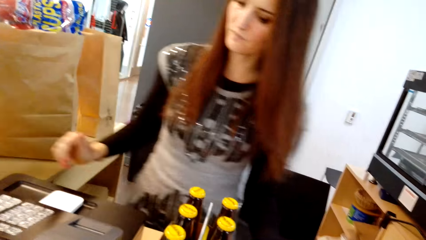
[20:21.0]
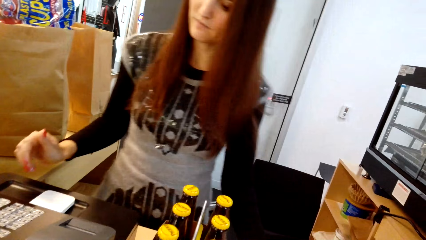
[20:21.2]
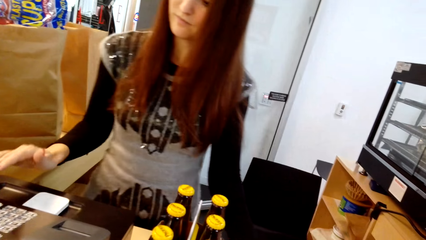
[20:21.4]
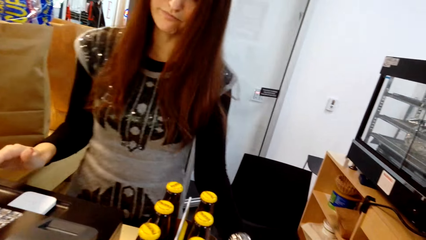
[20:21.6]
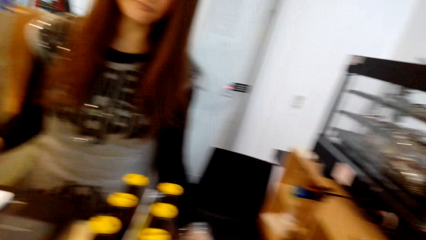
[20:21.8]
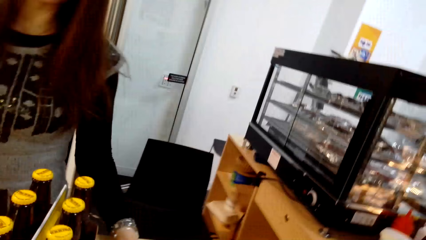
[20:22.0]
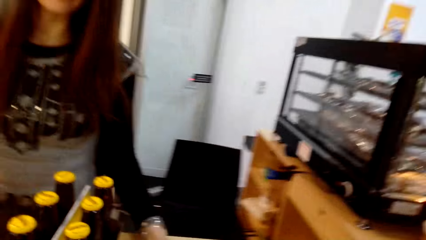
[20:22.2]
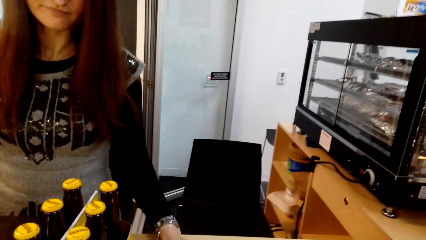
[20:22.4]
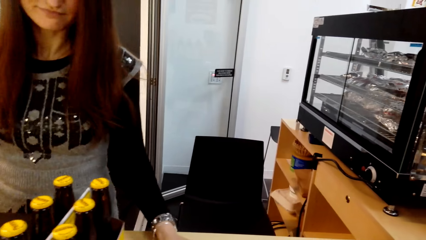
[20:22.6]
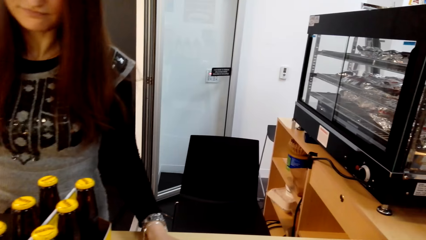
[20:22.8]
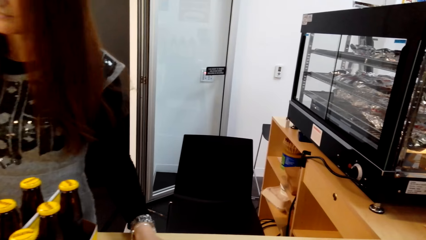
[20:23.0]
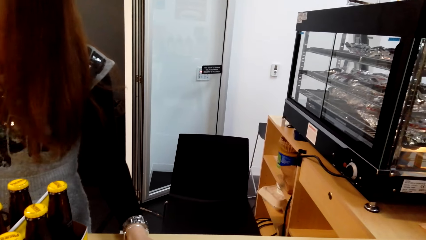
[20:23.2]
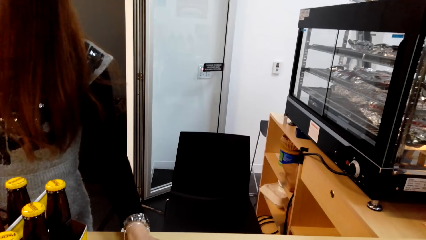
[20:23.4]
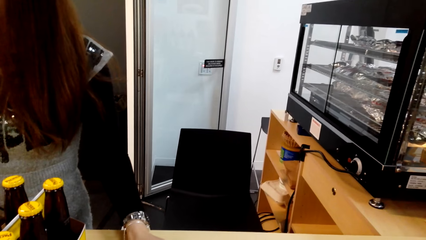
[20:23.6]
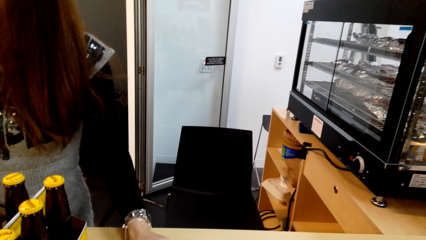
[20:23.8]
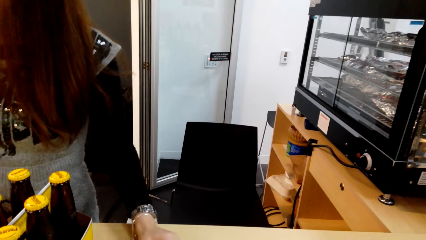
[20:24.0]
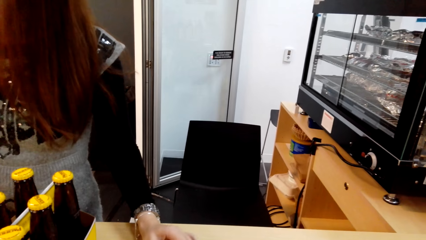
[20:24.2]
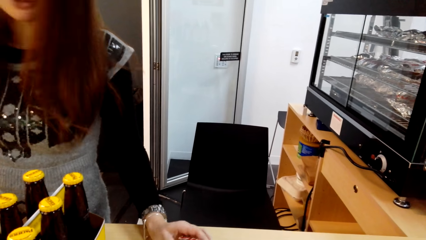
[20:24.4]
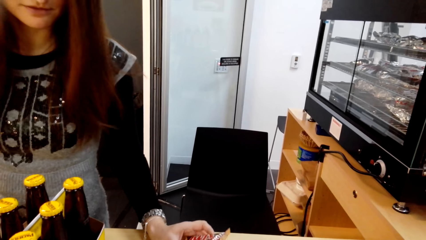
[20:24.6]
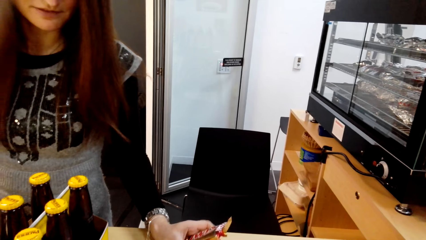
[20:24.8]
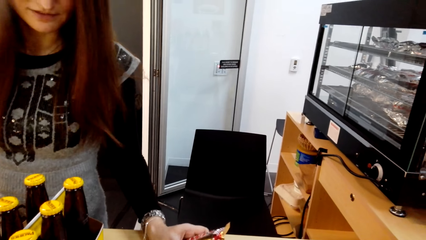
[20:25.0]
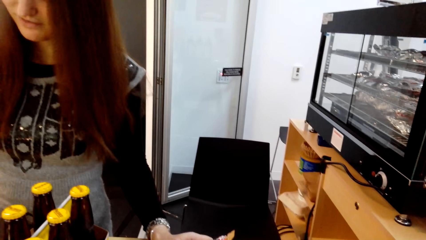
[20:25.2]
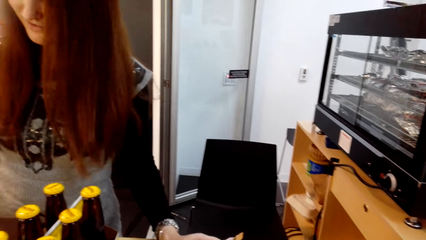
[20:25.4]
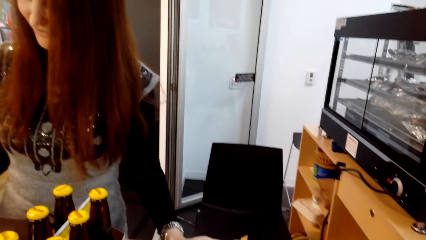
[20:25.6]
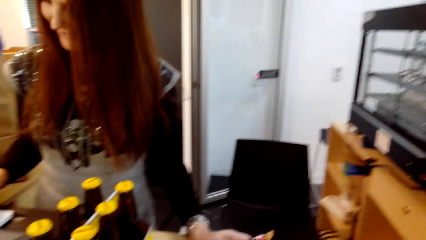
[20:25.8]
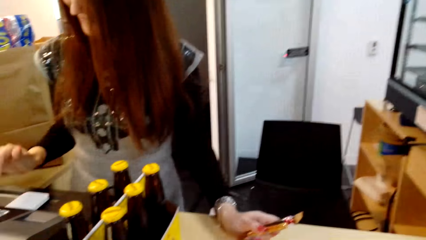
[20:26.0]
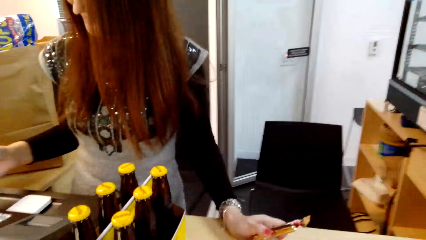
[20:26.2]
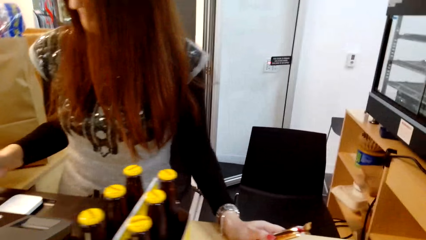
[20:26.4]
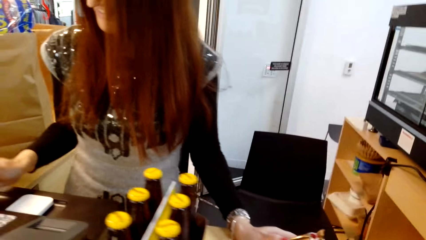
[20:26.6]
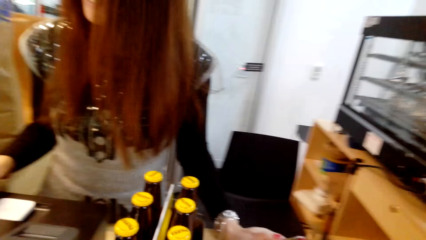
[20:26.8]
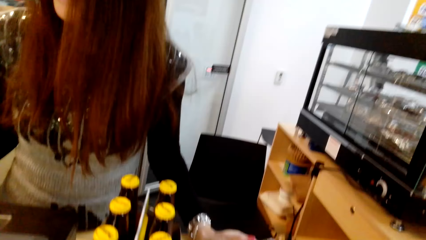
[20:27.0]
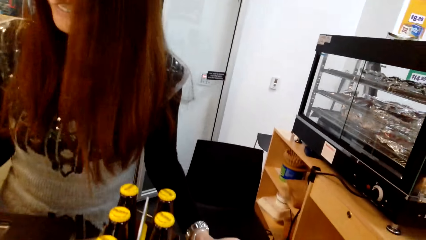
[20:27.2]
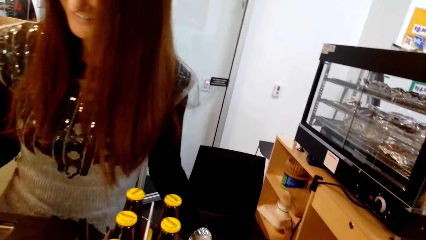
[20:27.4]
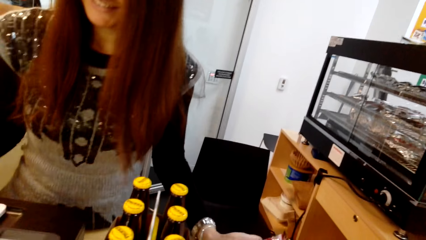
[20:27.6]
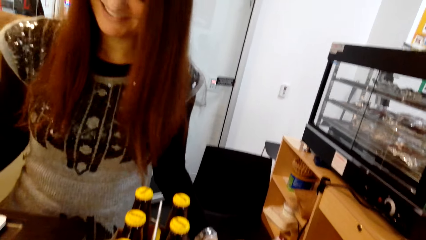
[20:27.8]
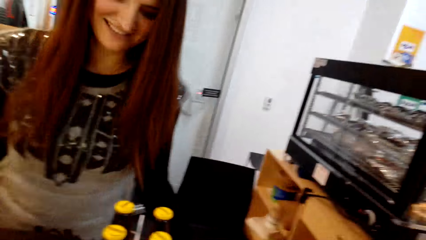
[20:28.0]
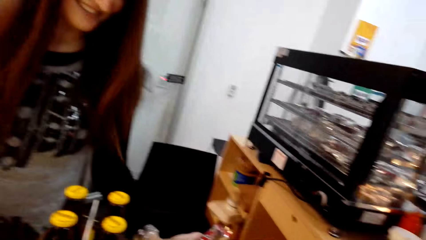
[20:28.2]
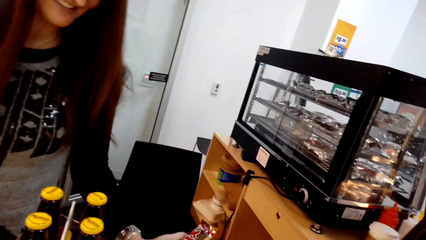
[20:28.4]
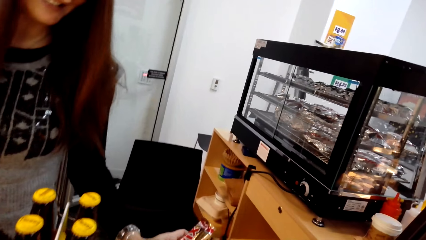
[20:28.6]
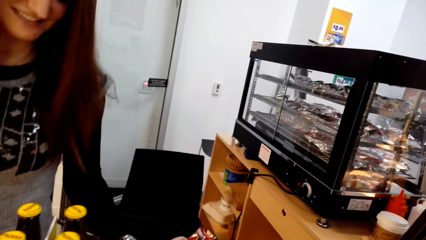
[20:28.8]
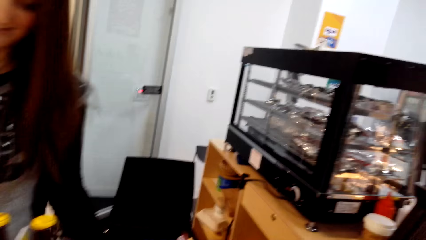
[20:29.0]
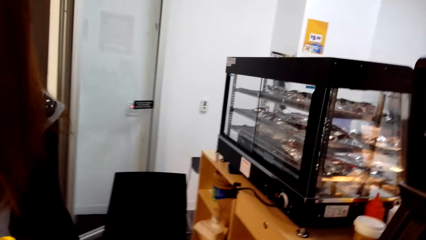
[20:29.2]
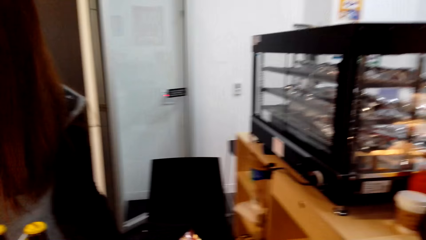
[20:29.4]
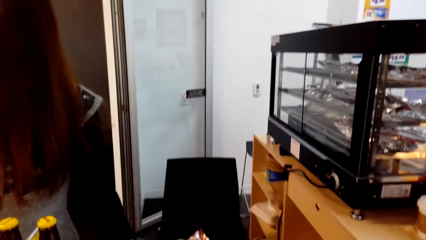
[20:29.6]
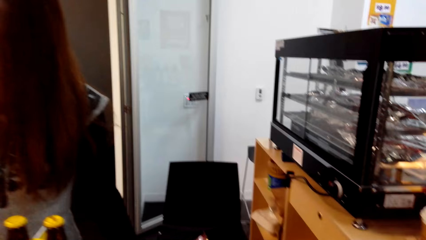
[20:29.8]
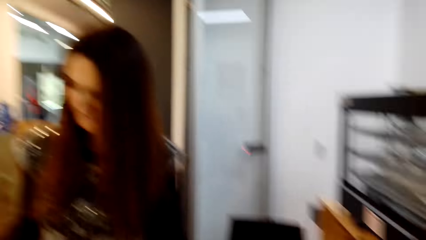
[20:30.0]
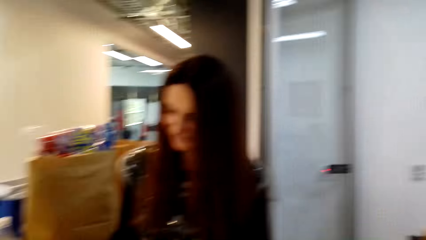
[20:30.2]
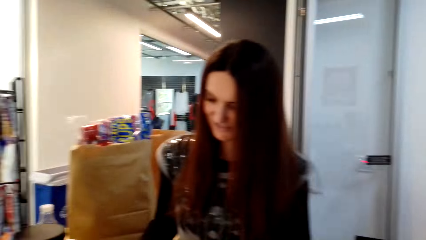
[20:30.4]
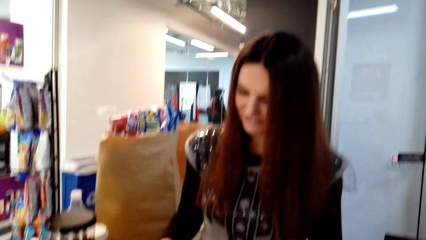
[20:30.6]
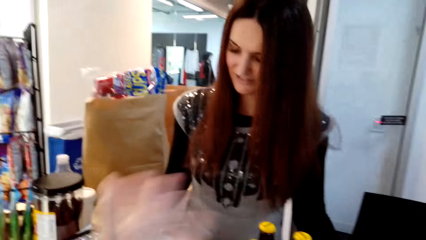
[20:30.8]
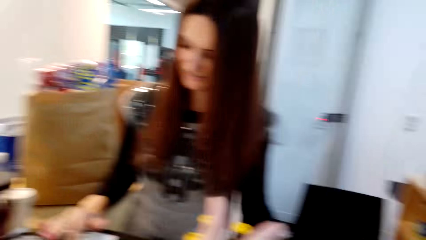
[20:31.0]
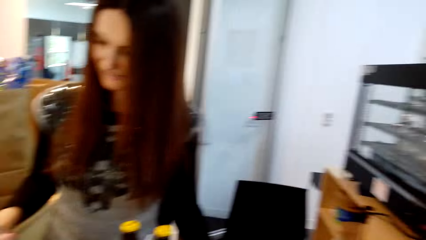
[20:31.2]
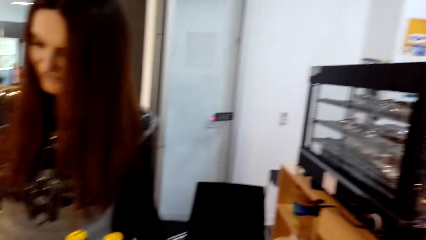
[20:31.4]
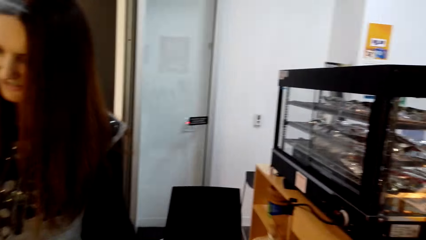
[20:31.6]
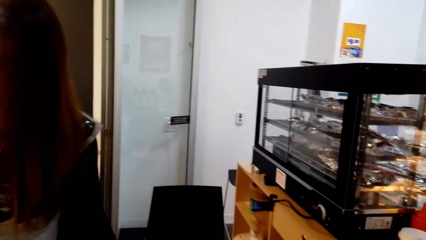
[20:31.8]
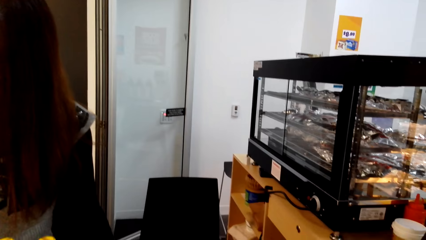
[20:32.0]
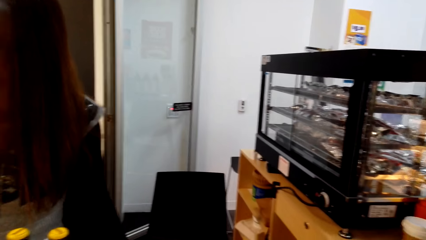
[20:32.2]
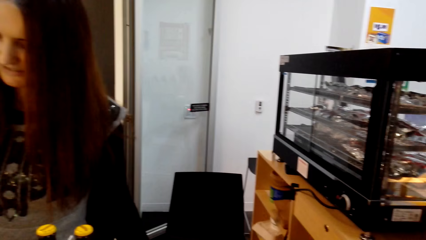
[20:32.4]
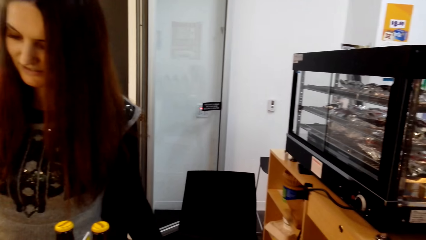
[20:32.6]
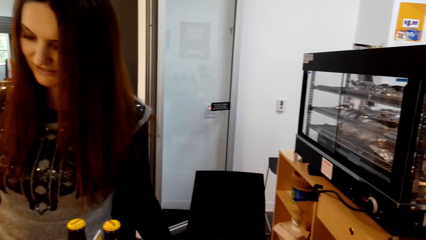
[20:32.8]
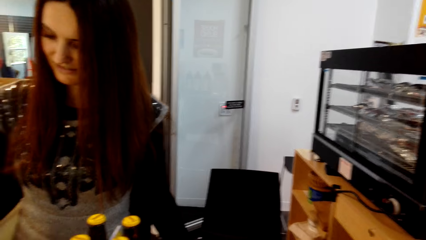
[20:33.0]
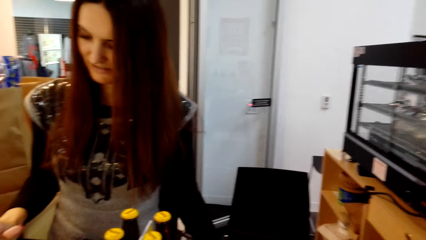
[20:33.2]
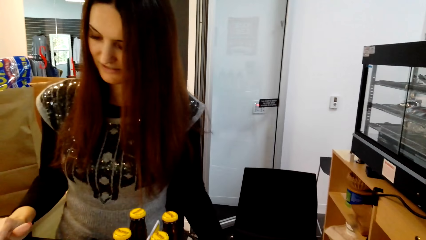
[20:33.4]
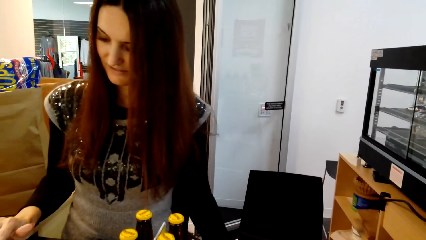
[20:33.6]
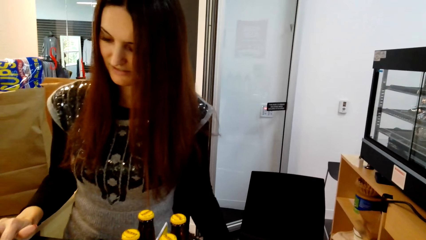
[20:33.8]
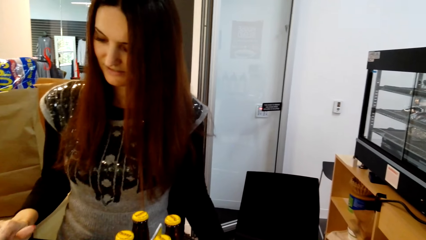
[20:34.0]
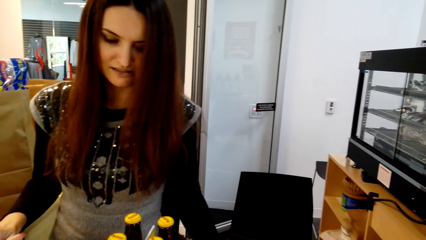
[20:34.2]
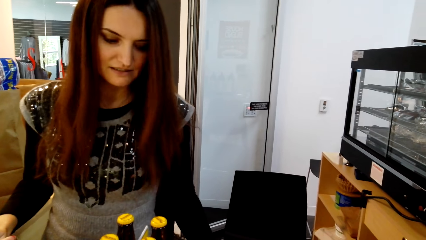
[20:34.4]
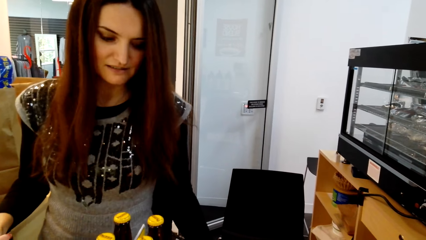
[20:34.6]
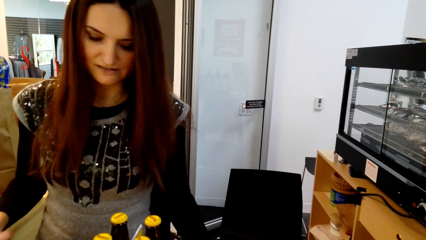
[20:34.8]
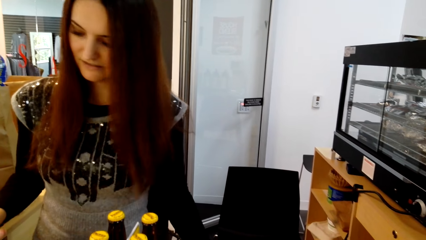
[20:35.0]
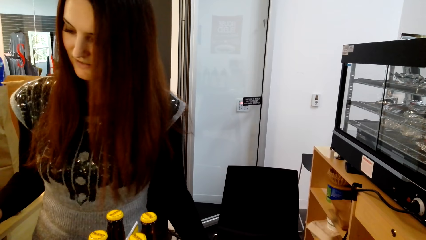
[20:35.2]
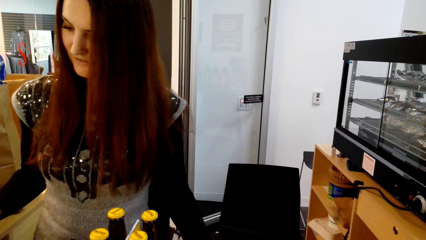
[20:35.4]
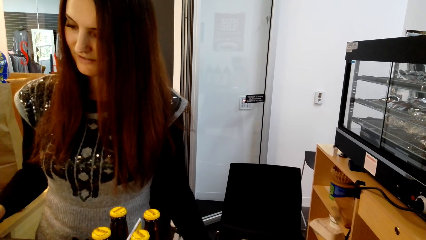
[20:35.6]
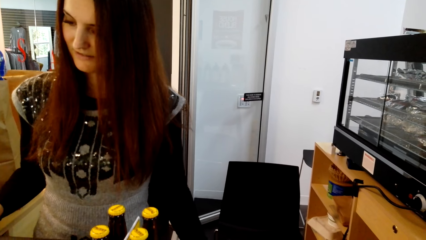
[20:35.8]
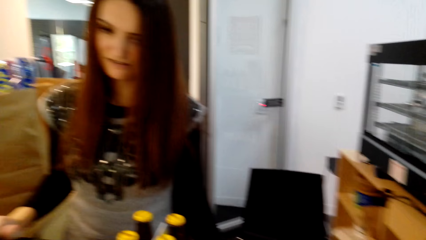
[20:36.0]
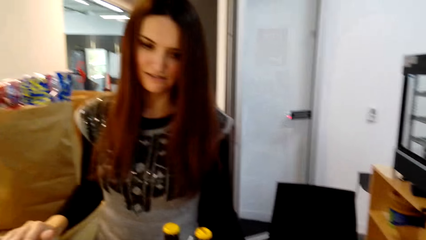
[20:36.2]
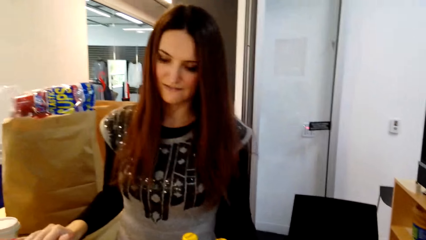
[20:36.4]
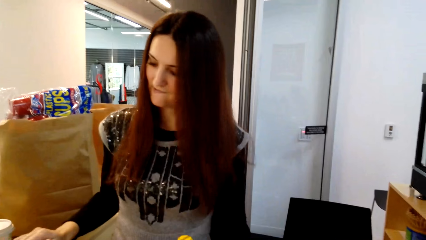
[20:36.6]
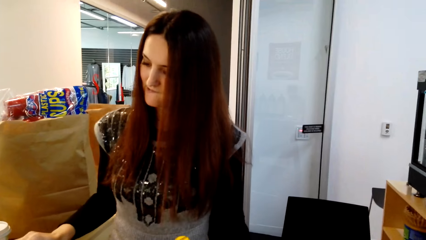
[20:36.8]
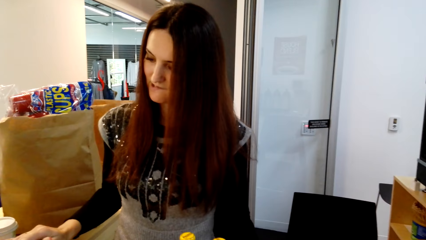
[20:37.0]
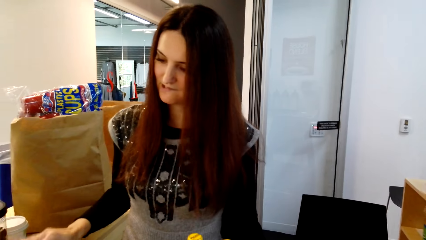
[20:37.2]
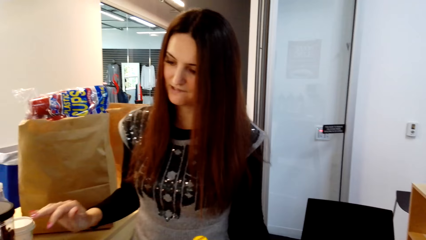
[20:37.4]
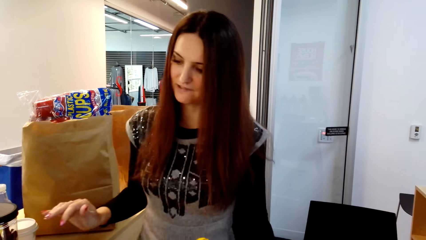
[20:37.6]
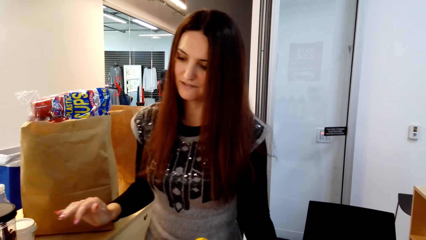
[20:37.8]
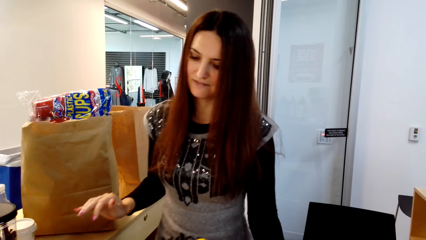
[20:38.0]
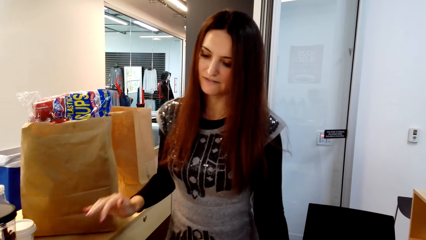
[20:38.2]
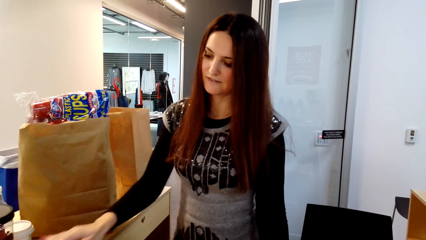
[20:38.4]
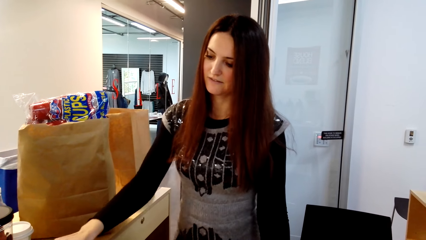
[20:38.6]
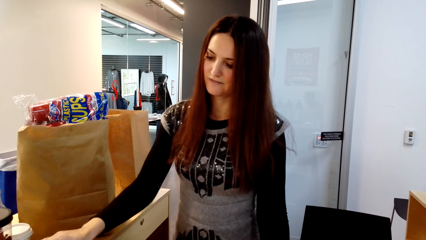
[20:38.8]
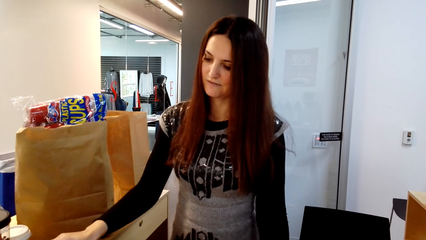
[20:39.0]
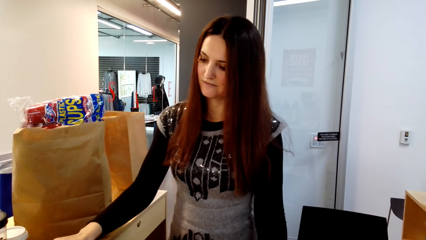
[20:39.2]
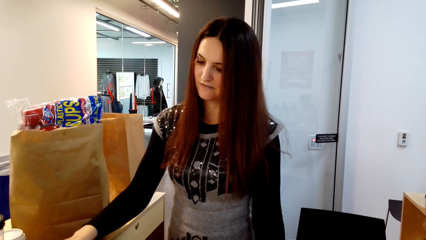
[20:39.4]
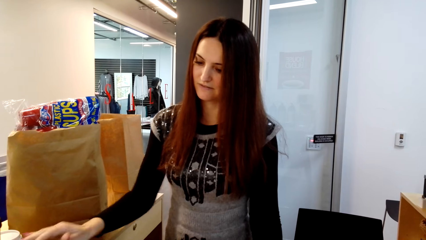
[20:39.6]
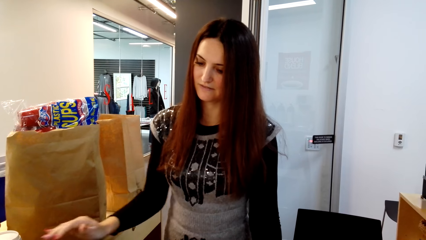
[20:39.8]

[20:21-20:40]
The lady presses the cashier machine. The camera wearer converses with the lady. They move a hand.
